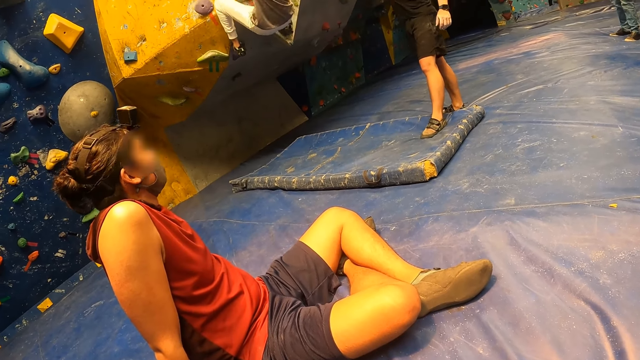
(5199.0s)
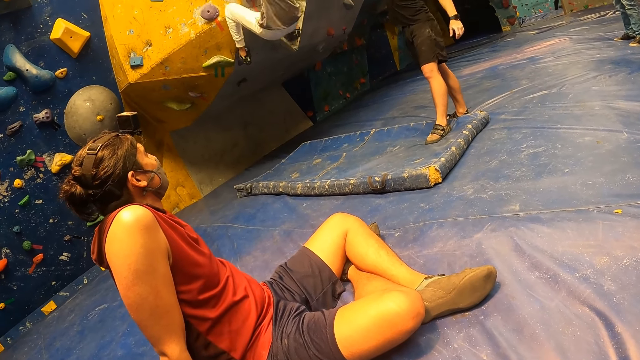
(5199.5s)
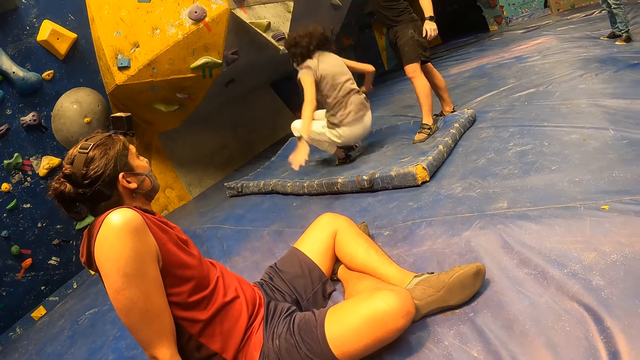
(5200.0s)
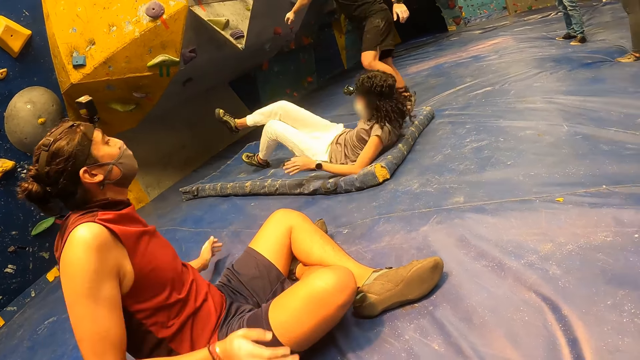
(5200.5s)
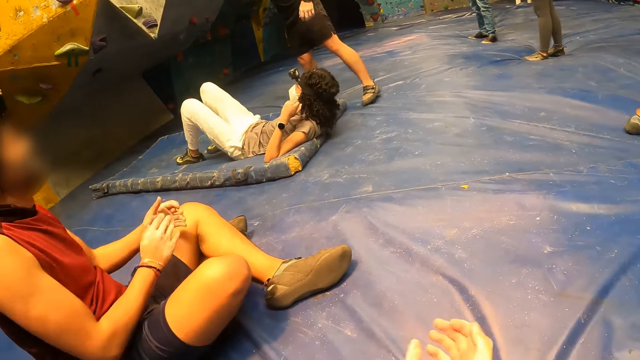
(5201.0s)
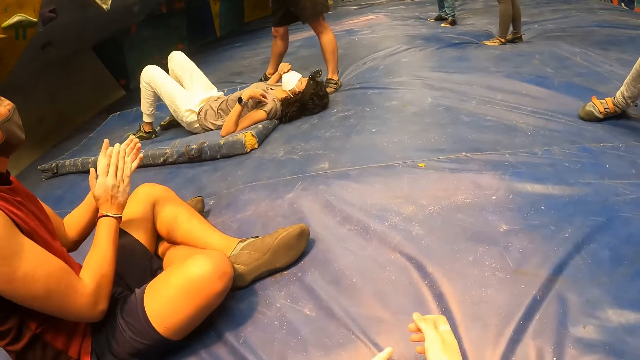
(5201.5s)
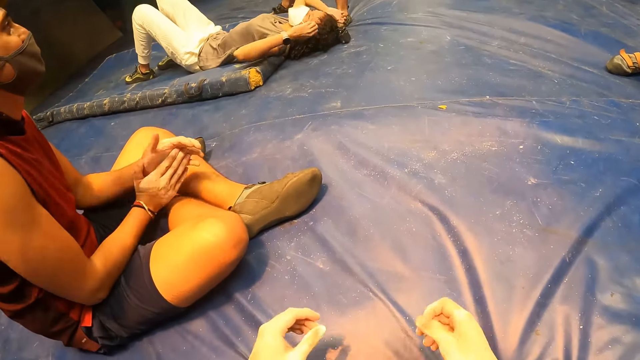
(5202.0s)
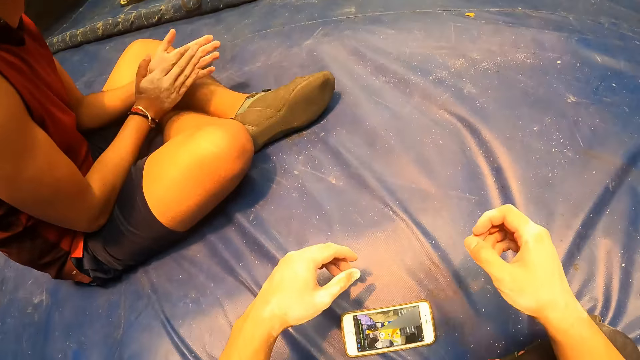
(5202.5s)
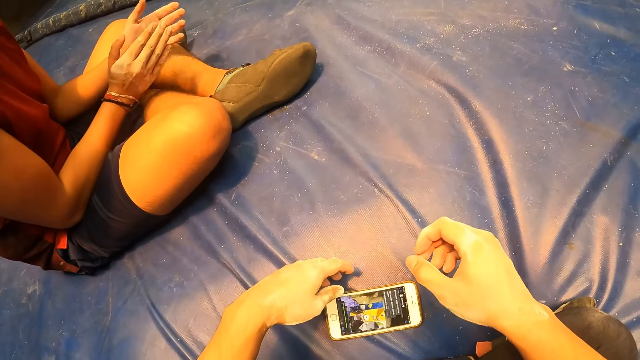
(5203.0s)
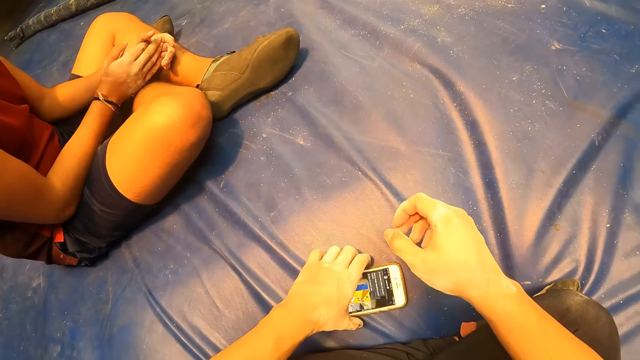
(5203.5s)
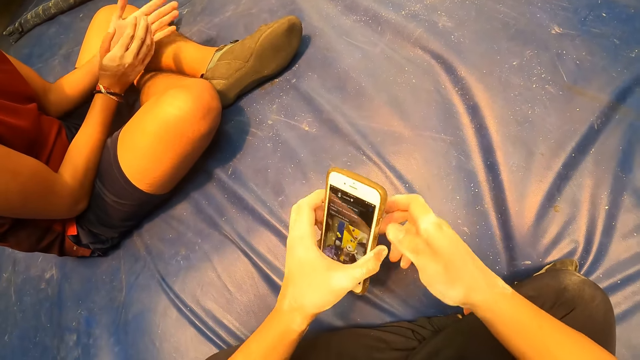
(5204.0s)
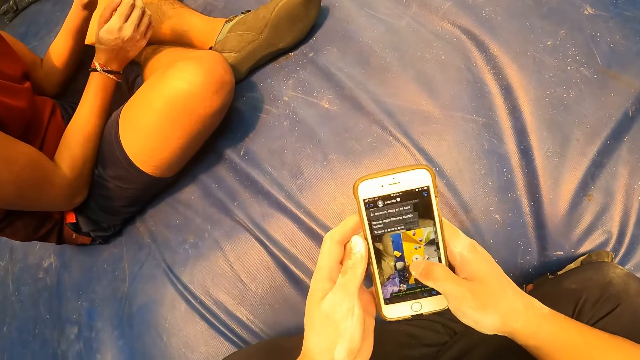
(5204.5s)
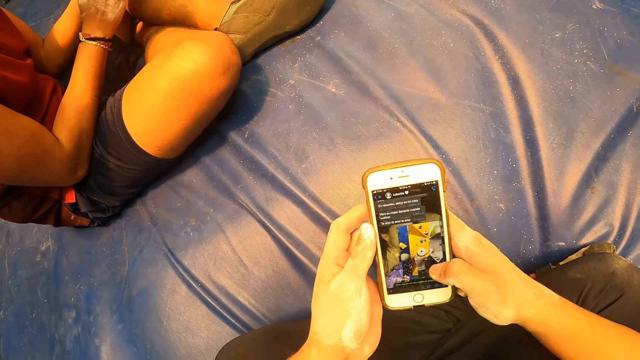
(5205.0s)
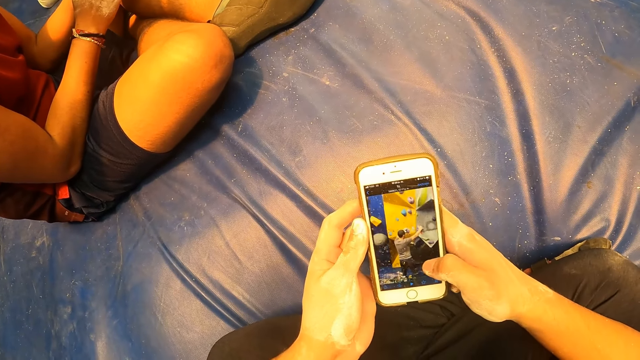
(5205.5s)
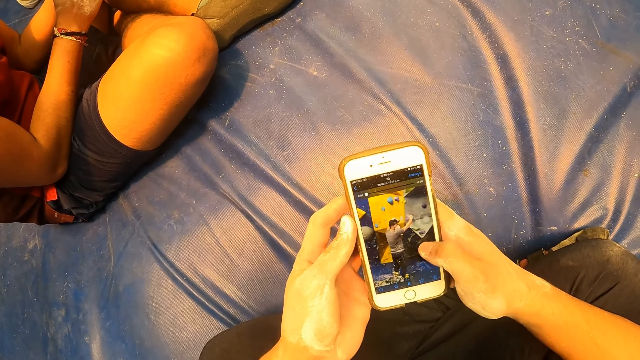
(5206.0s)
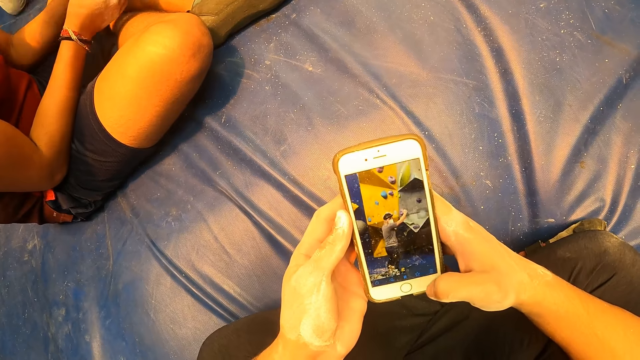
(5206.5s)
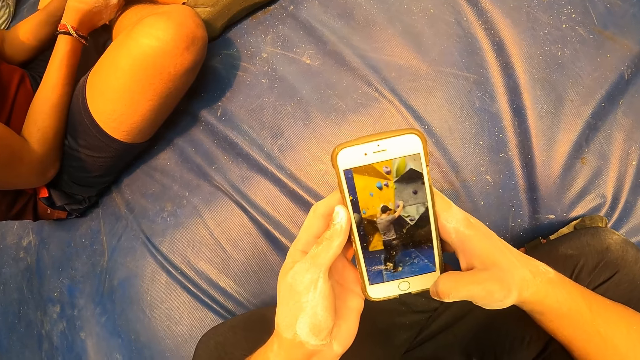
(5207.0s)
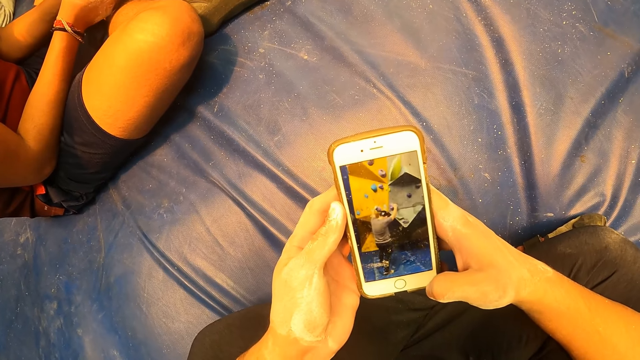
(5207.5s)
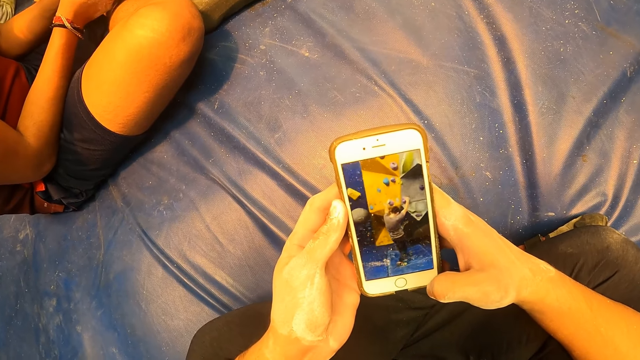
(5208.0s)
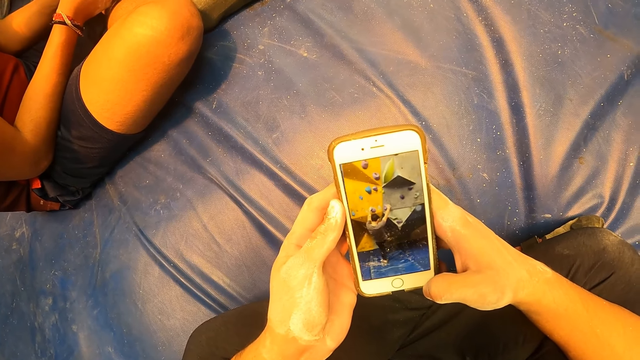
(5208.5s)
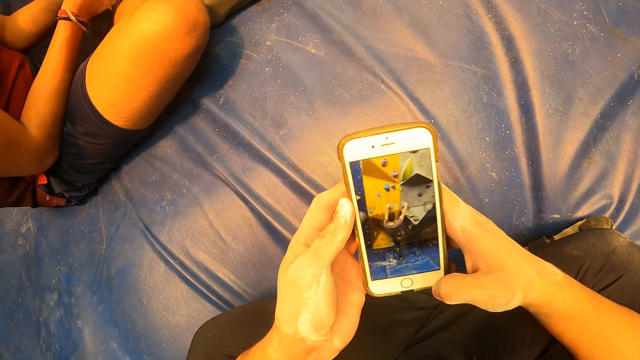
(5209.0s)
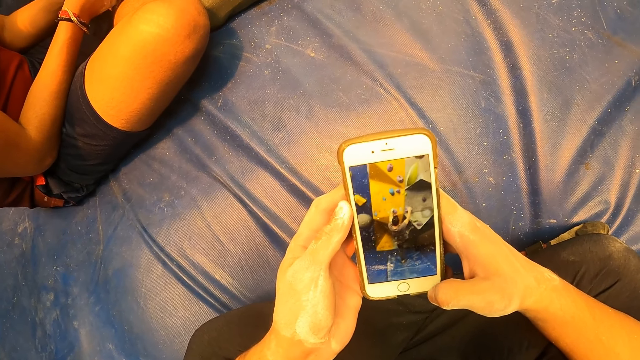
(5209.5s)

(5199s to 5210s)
The woman falls down from the climbing wall to the top of a mattress. The camera wearer claps. He picks up the phone from the mat foam with his left hand. He operates the phone with his hands.

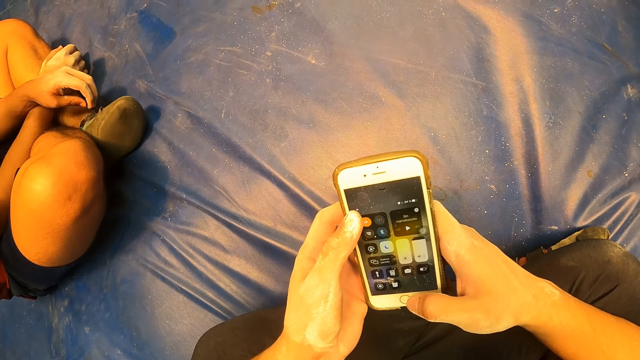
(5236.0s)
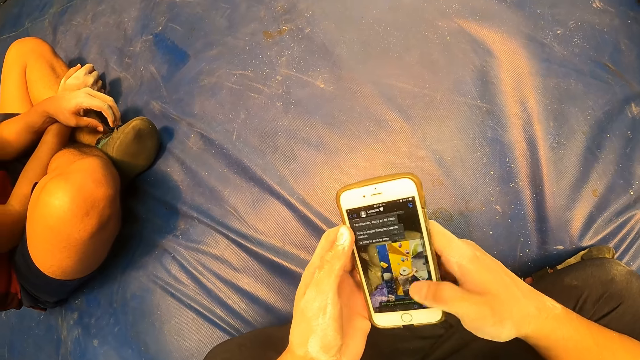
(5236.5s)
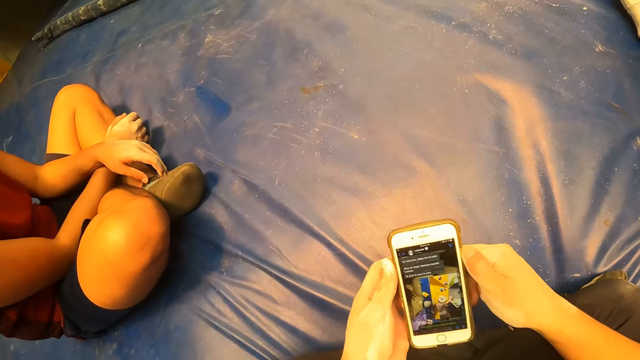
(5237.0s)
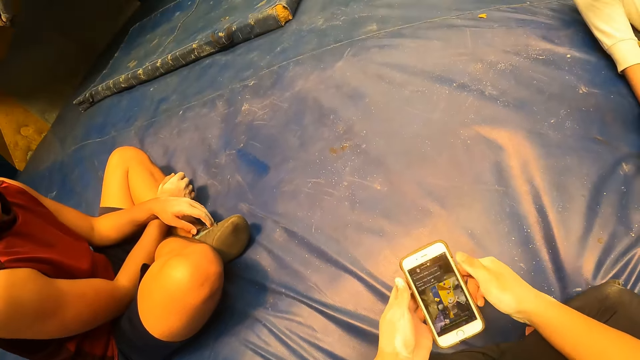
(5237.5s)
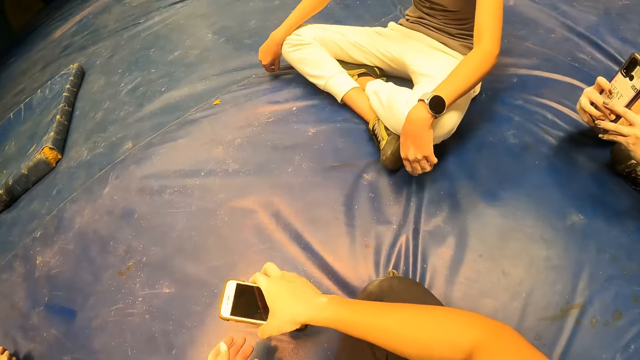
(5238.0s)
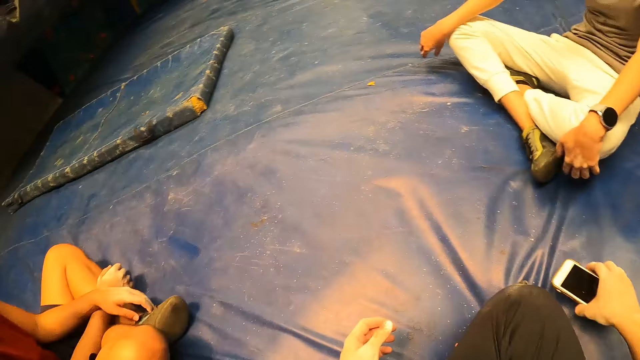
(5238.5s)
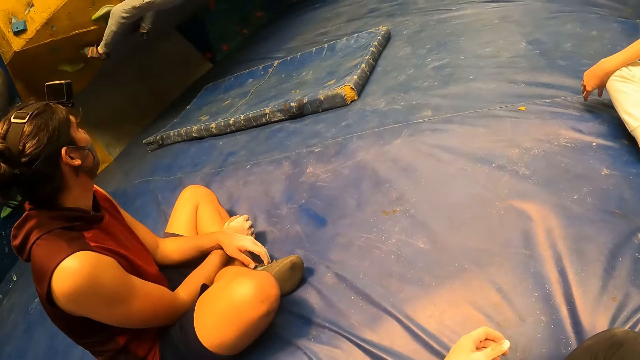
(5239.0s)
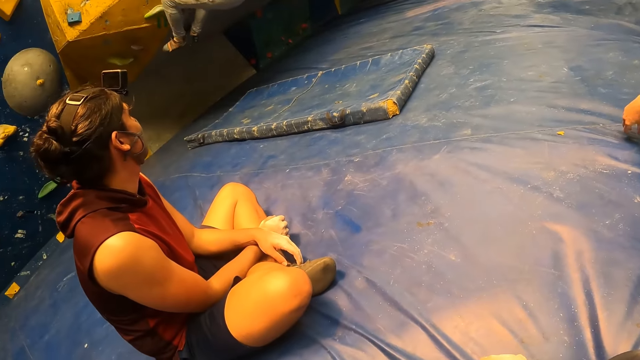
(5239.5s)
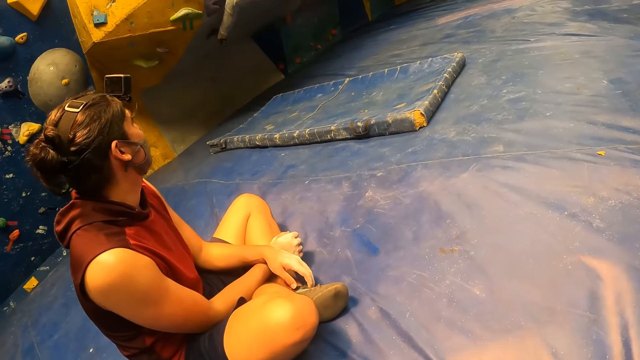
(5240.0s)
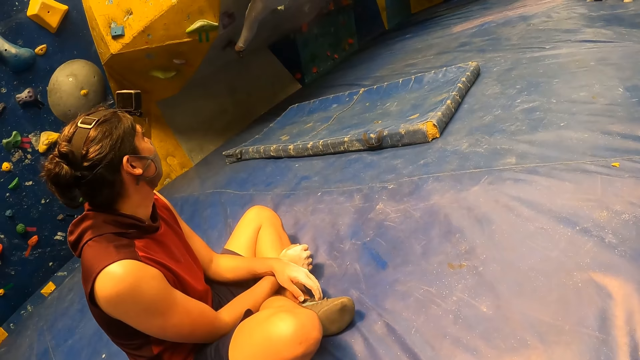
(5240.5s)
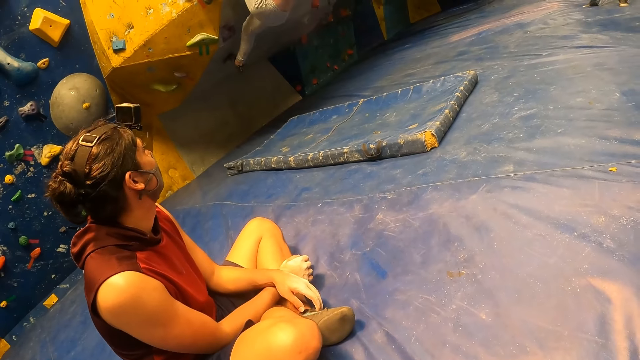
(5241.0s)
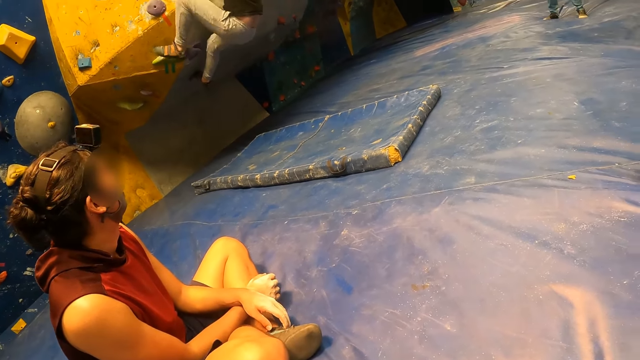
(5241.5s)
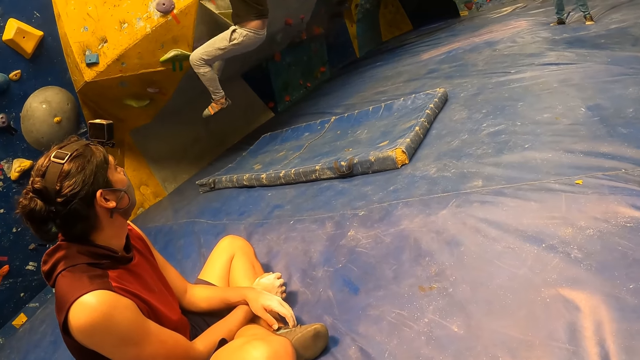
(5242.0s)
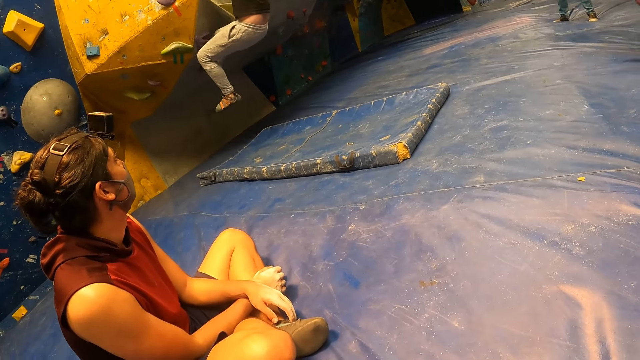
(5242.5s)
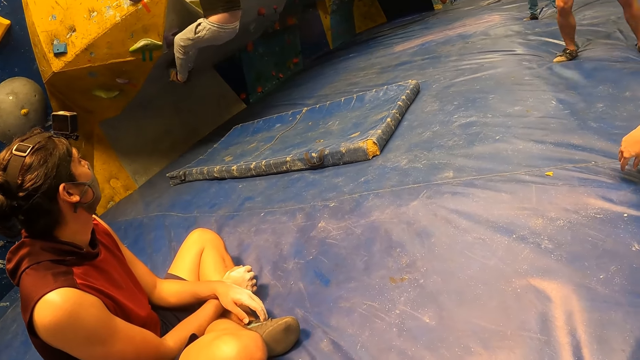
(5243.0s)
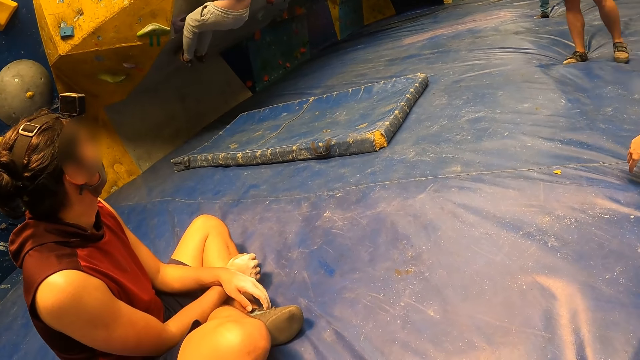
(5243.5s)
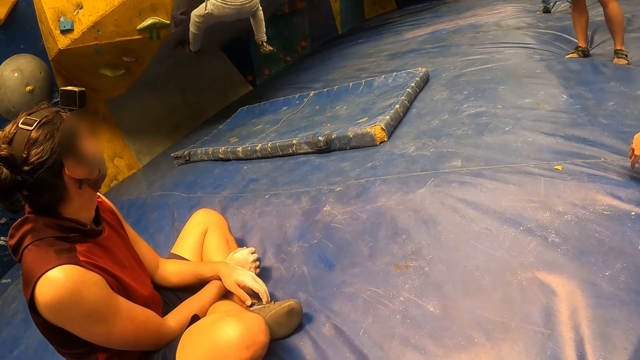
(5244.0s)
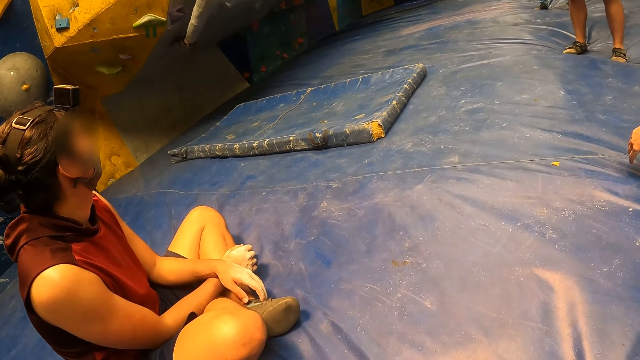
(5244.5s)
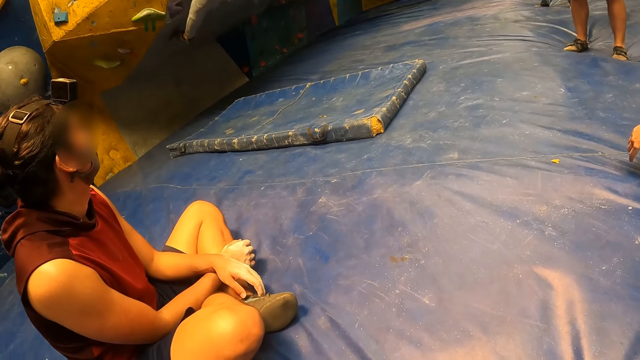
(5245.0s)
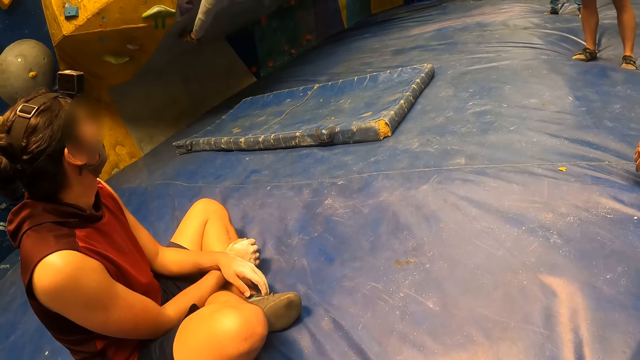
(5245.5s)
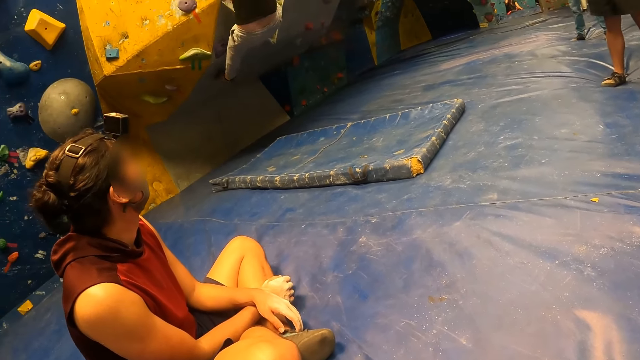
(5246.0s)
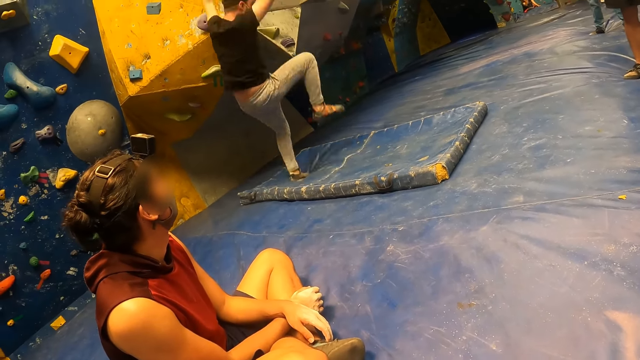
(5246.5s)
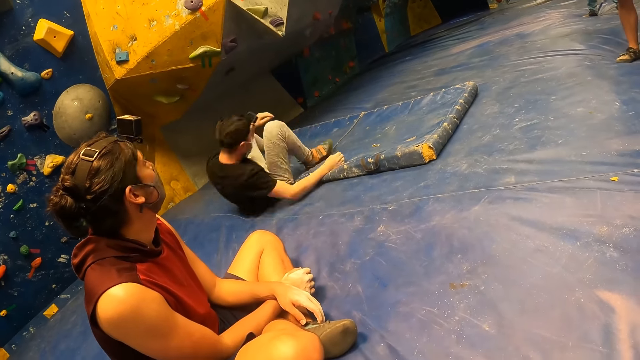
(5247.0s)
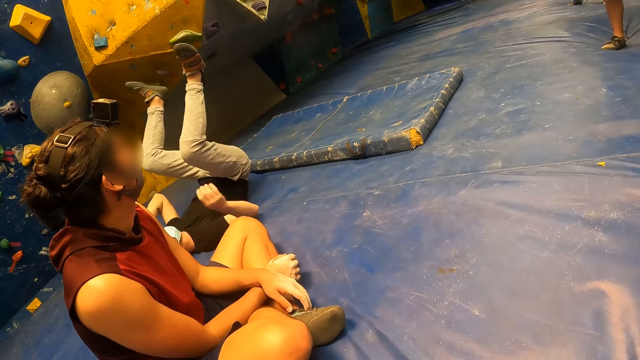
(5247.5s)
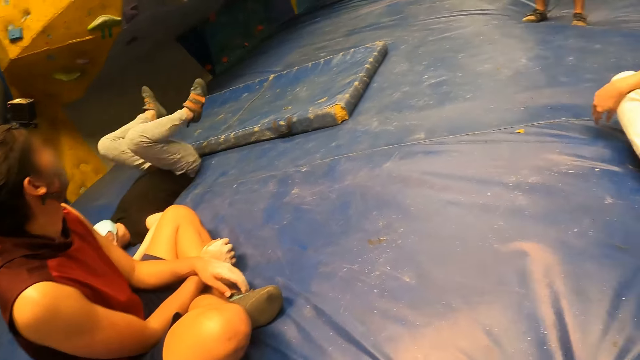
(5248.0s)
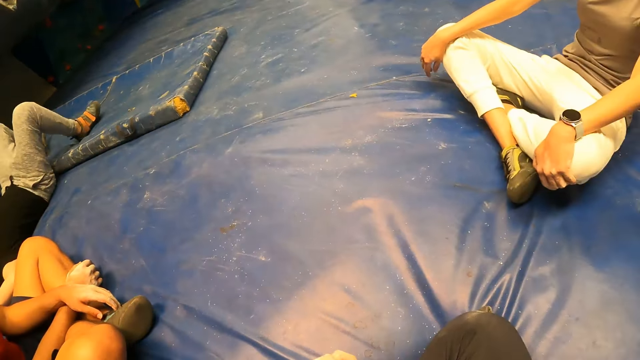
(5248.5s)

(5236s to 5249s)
The camera wearer drops the phone on the mat foam with his right hand. A man climbs the bouldering wall. The man falls down from the climbing wall to the top of the mattress.
